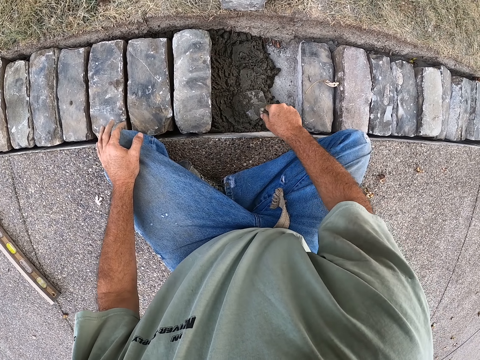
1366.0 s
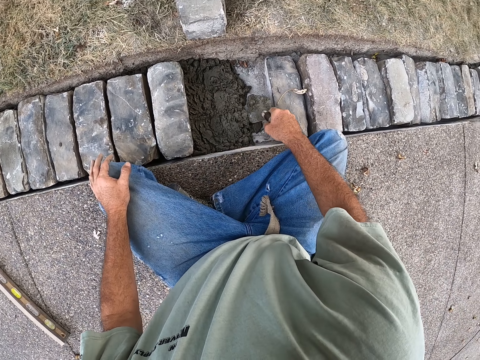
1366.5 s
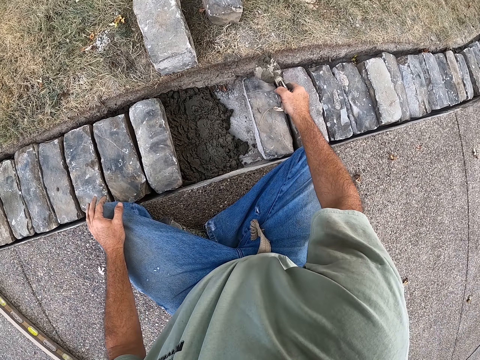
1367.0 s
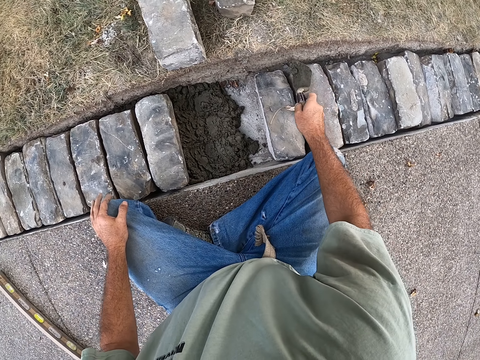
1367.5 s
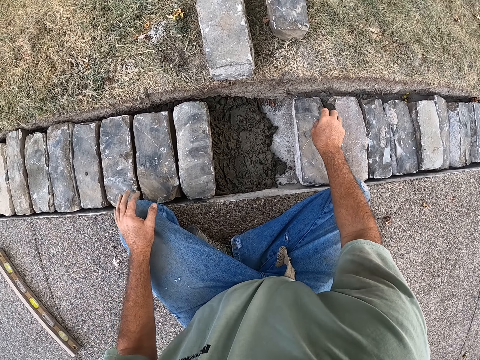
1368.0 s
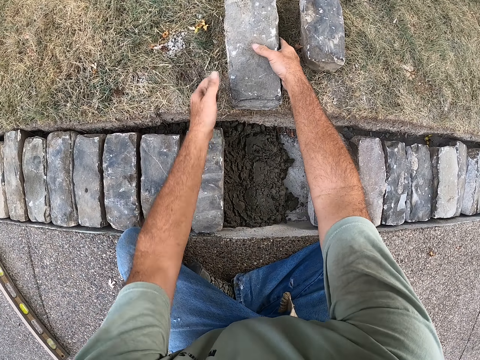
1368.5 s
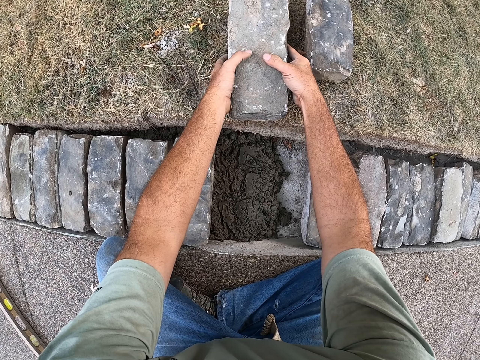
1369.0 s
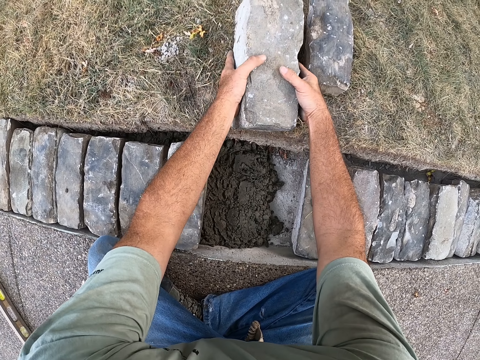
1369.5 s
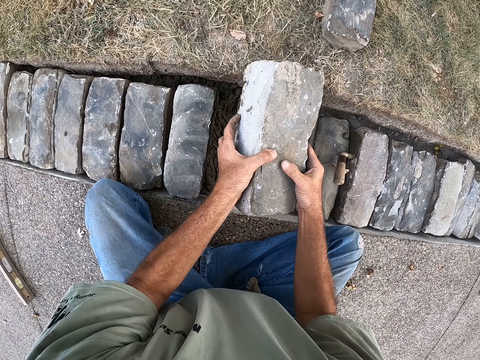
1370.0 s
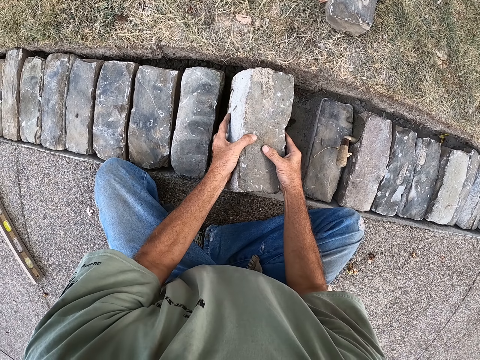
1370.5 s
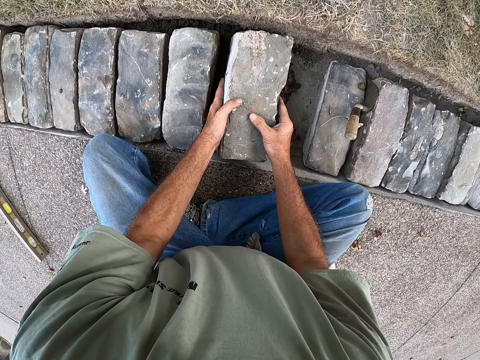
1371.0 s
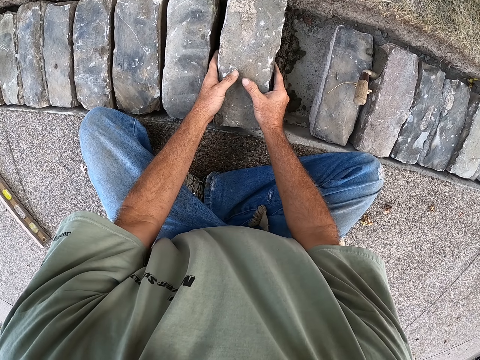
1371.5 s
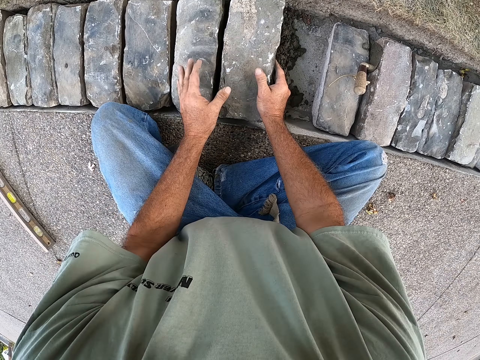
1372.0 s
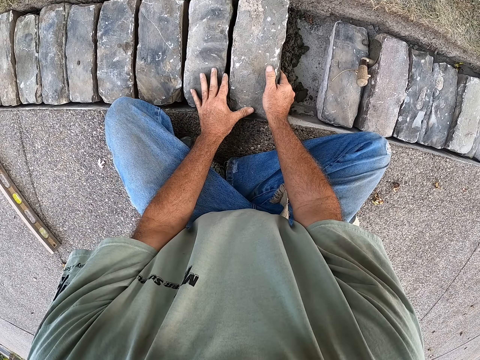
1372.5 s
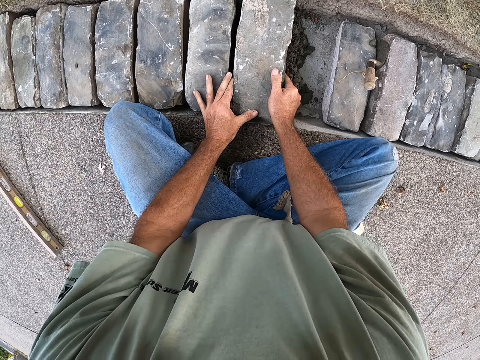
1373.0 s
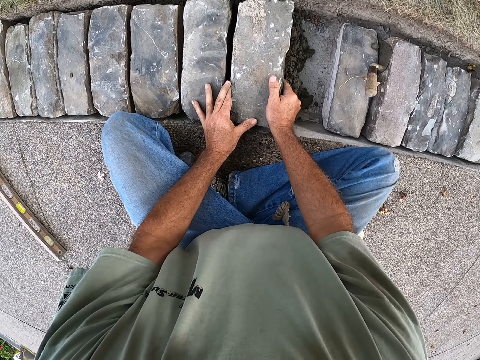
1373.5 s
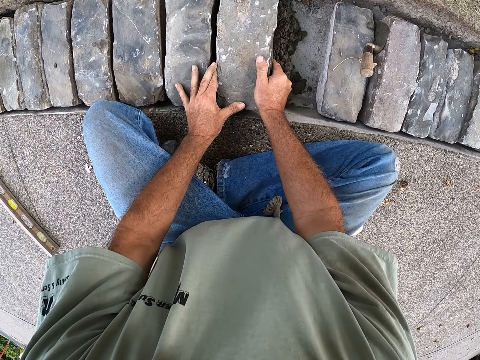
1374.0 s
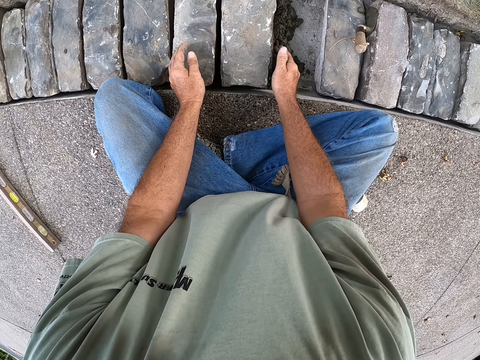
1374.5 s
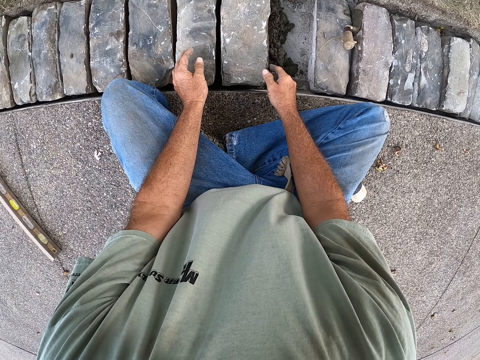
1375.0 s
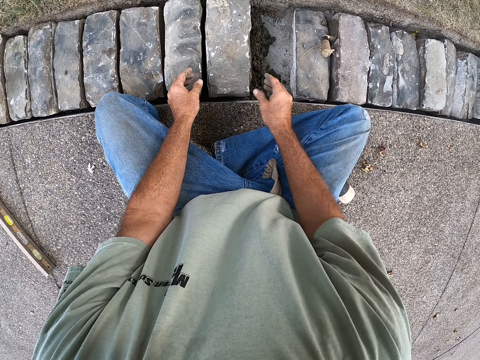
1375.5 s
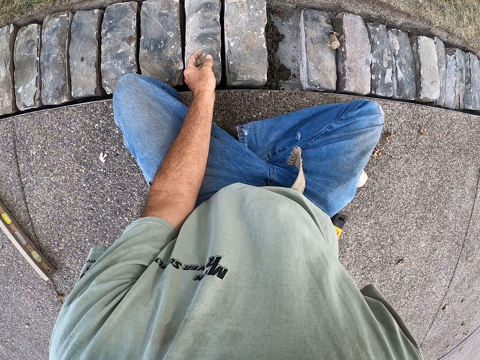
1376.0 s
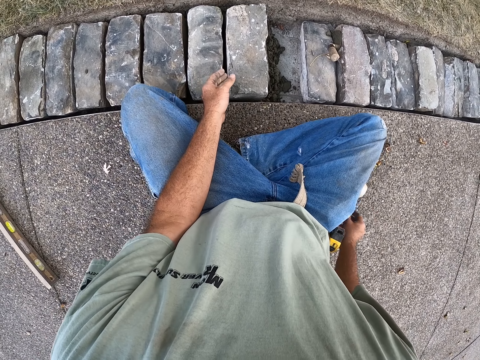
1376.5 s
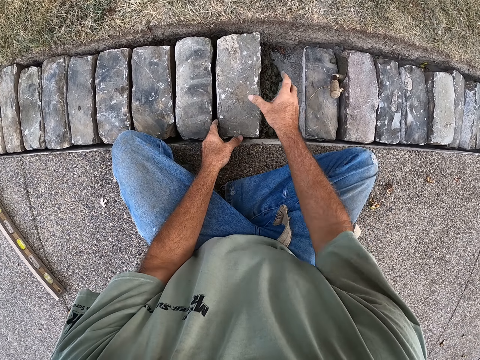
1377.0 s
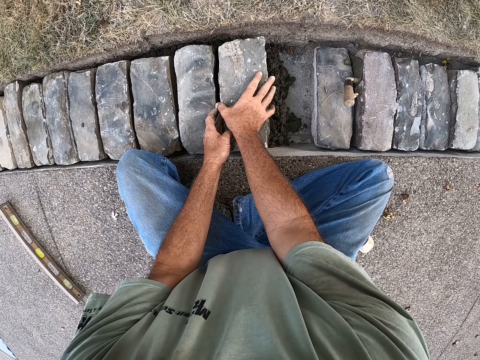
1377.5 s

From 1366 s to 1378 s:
The camera wearer puts the brick trowel between the bricks. They take the brick from the ground. They put the brick on the cement.

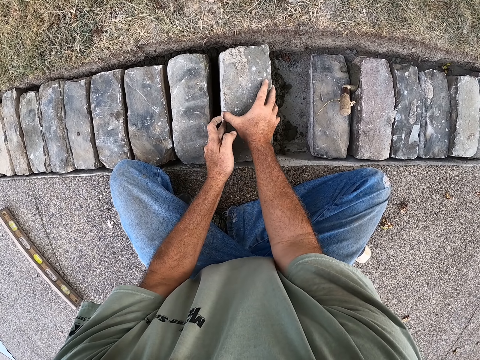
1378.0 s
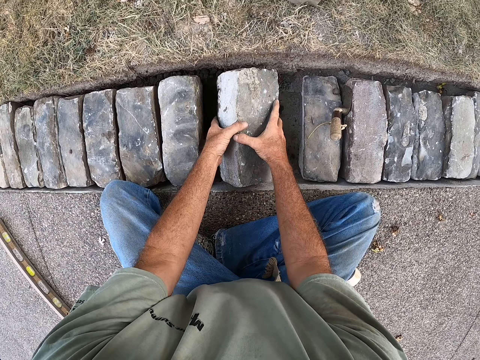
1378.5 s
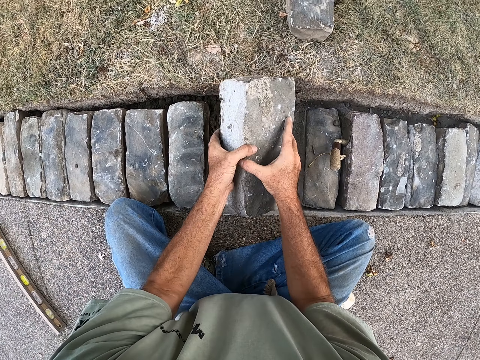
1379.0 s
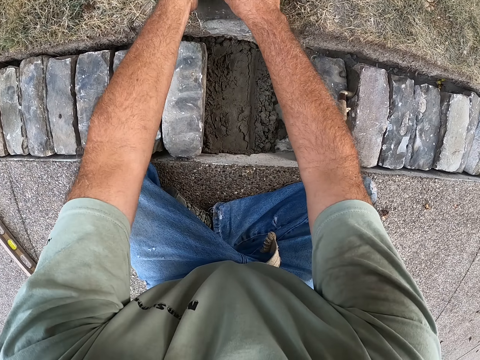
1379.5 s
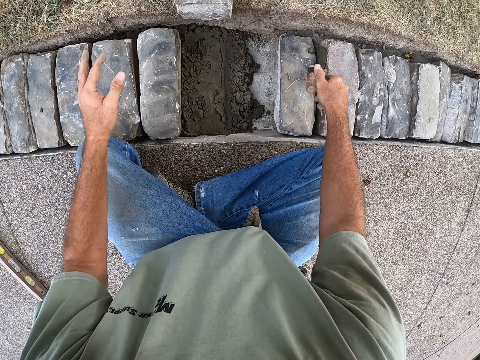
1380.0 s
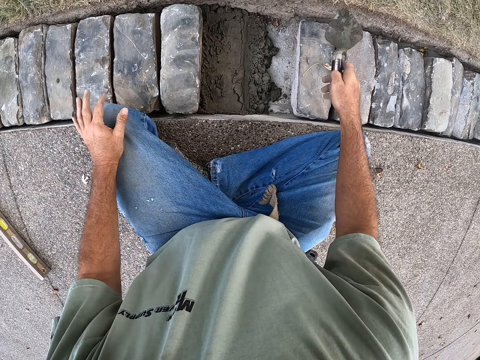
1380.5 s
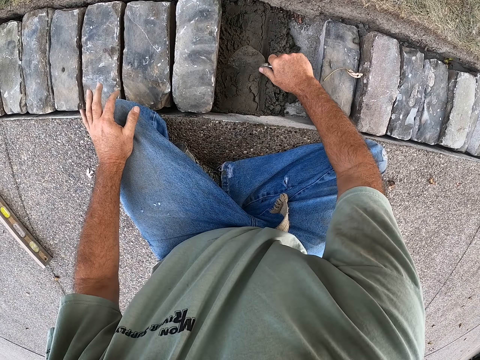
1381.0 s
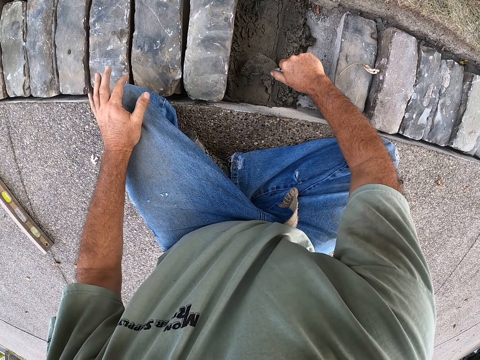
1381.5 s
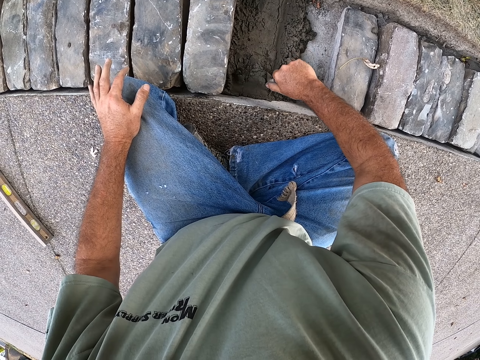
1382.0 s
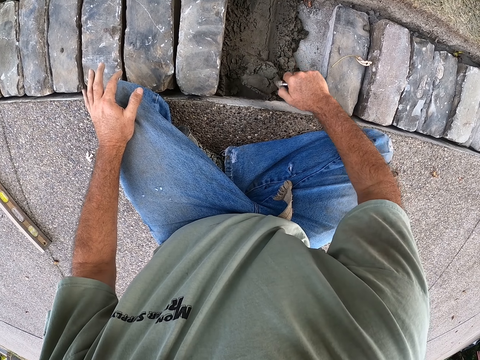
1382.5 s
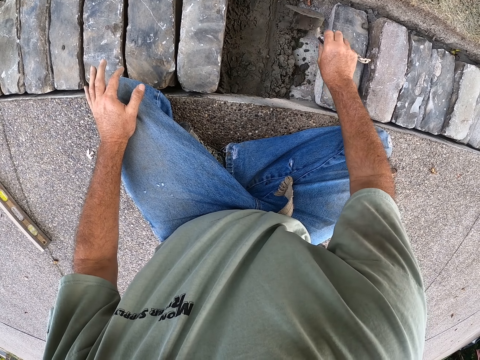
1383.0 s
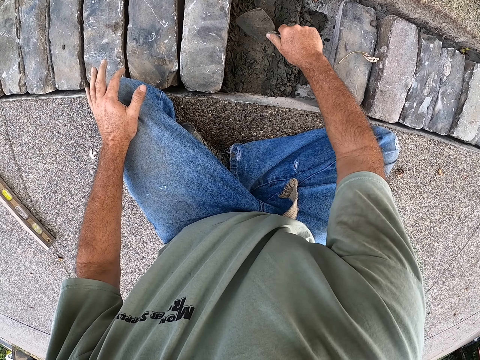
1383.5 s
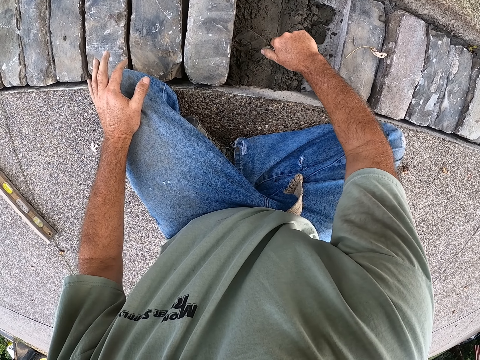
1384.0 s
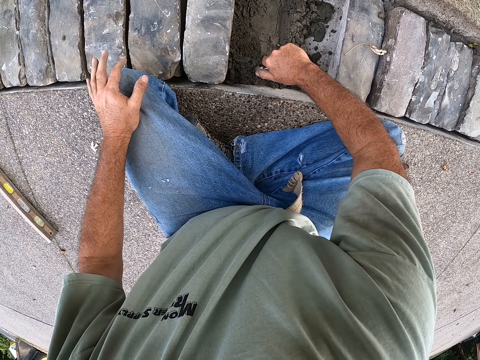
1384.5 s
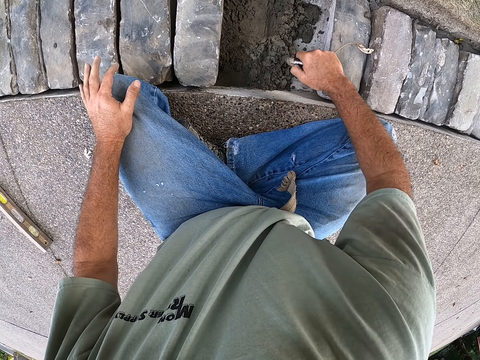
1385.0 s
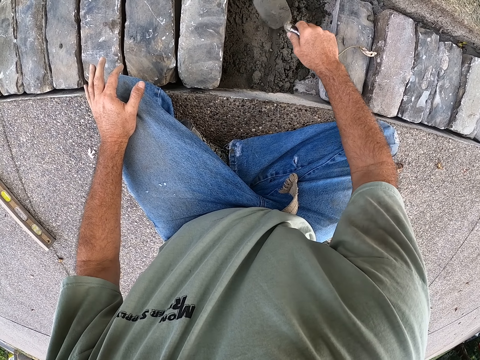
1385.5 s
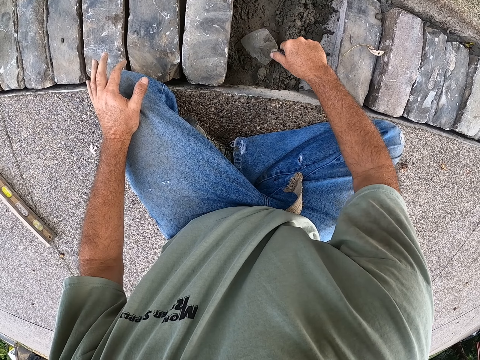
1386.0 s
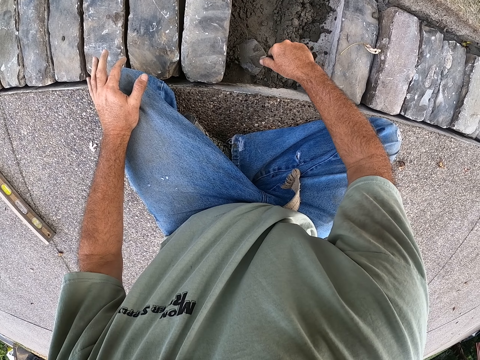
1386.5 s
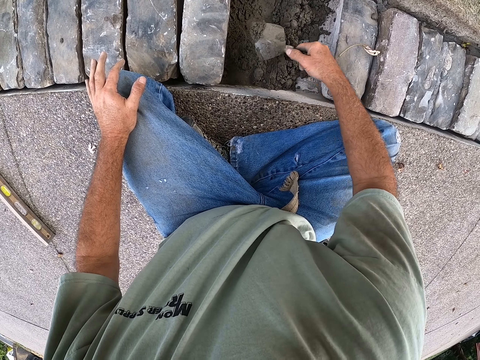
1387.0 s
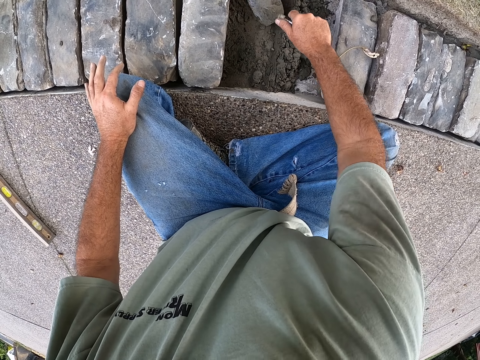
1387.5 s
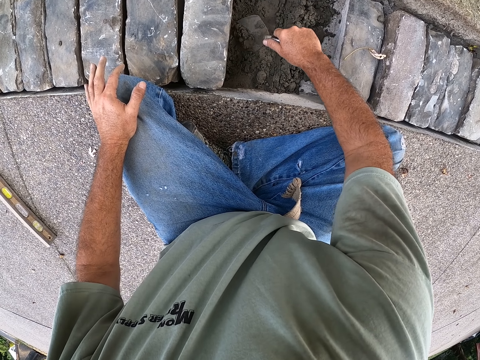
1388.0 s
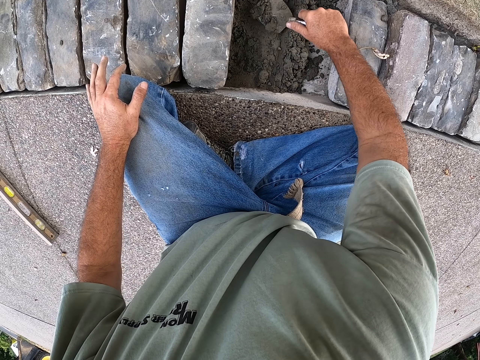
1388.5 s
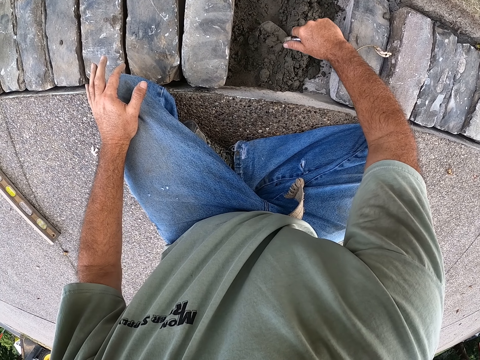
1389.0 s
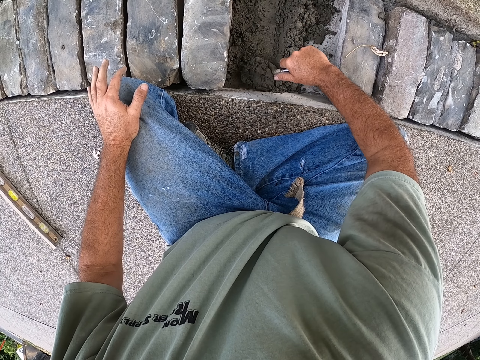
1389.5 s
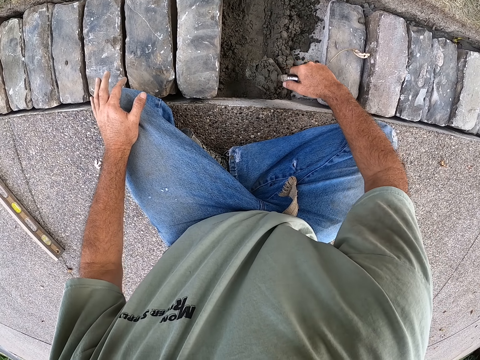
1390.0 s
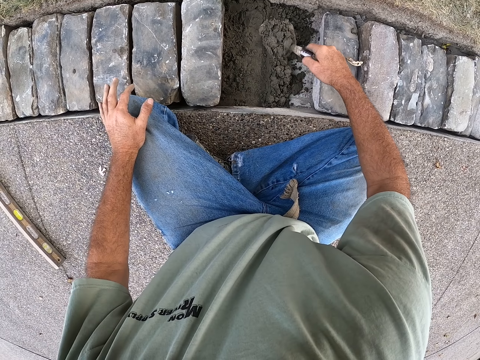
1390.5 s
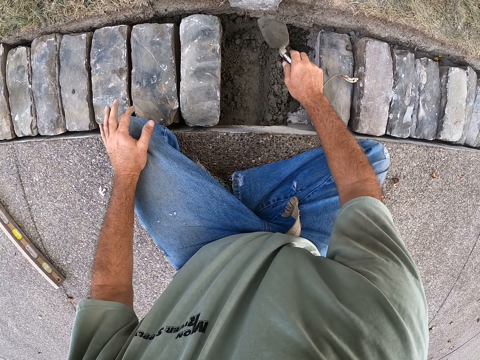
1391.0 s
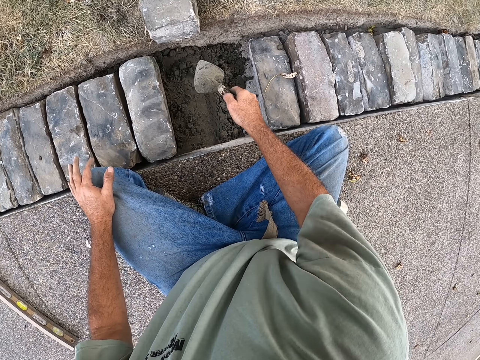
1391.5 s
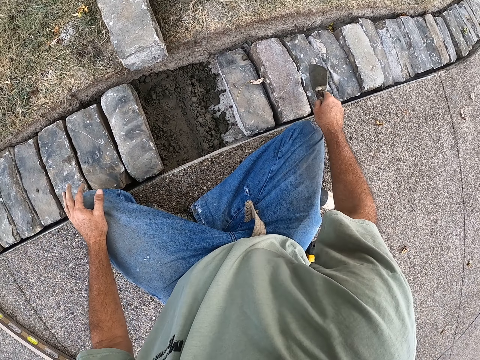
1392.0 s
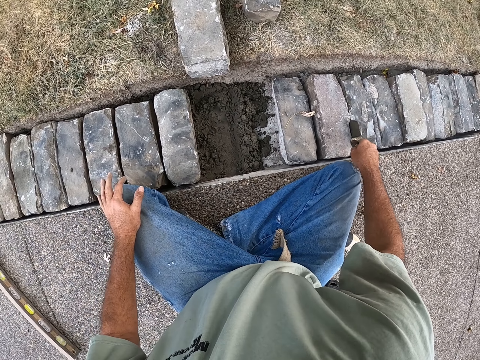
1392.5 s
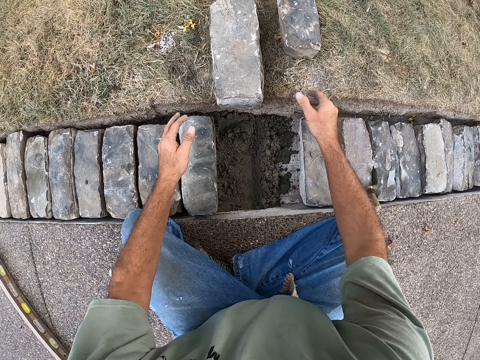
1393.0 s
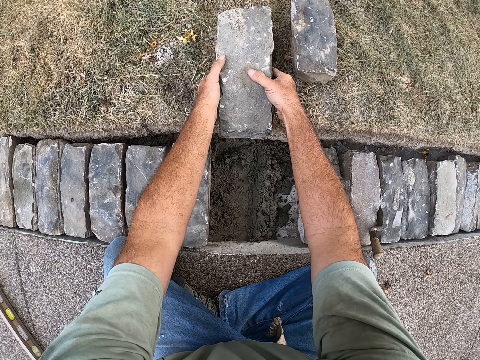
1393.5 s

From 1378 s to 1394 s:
The camera wearer removes the brick. They put the brick on the ground. They take the brick trowel from the brick. They spread the cement with the brick trowel. They level the cement. They put the brick trowel between the bricks.
